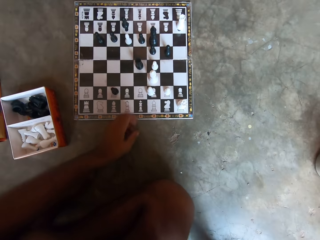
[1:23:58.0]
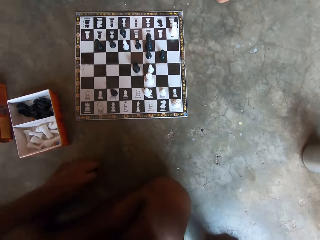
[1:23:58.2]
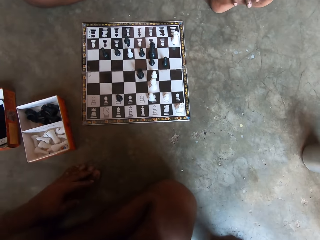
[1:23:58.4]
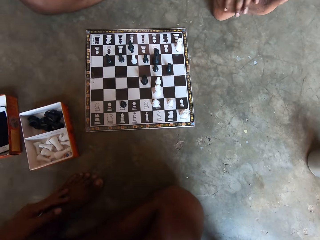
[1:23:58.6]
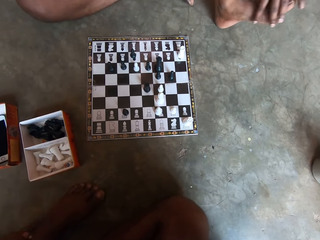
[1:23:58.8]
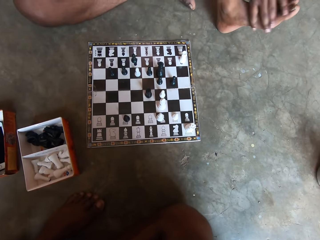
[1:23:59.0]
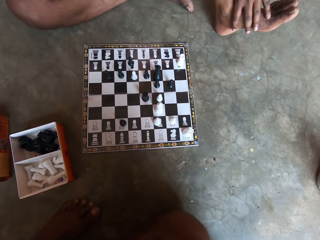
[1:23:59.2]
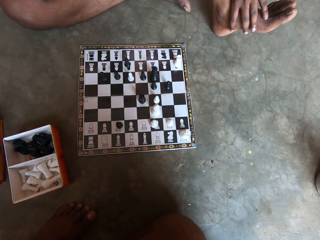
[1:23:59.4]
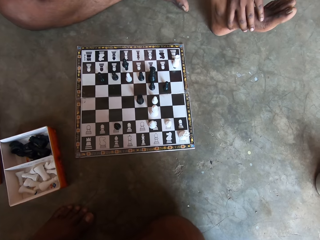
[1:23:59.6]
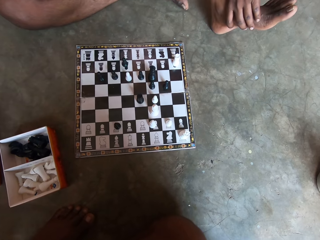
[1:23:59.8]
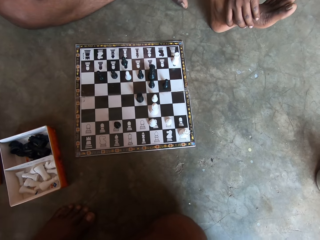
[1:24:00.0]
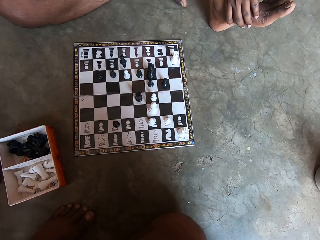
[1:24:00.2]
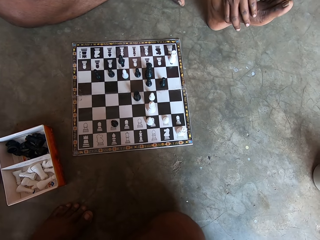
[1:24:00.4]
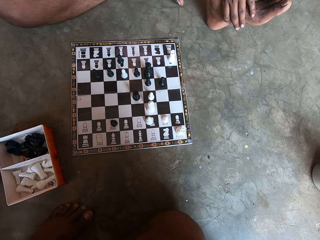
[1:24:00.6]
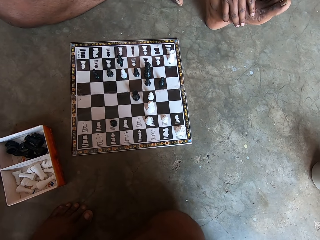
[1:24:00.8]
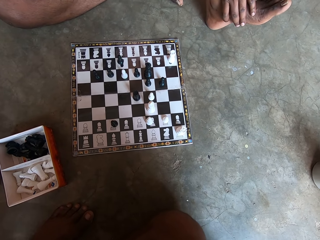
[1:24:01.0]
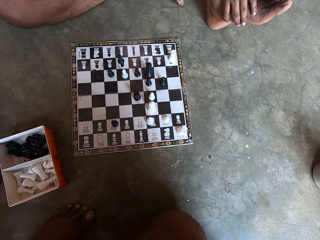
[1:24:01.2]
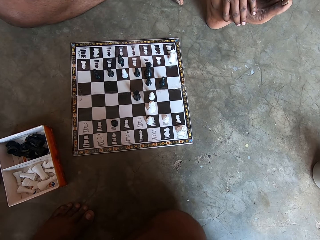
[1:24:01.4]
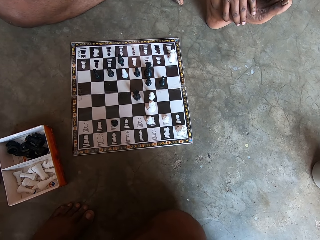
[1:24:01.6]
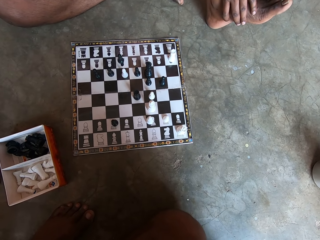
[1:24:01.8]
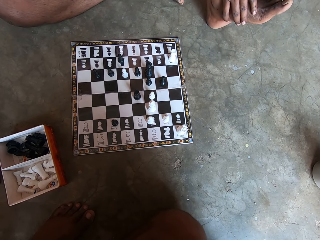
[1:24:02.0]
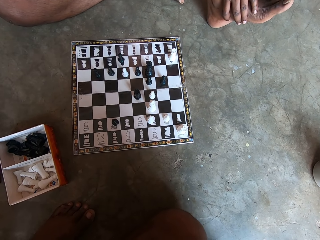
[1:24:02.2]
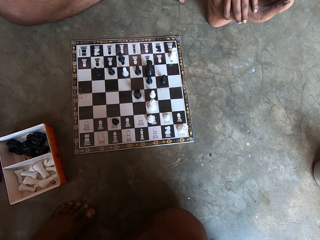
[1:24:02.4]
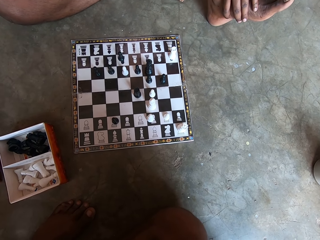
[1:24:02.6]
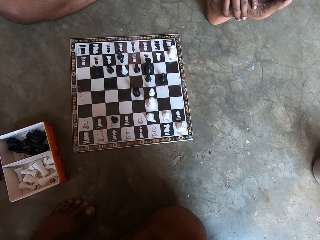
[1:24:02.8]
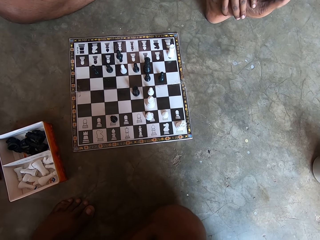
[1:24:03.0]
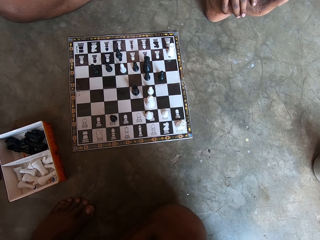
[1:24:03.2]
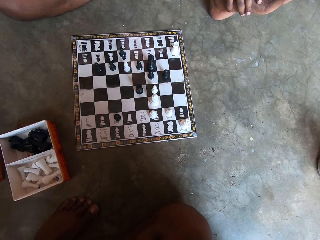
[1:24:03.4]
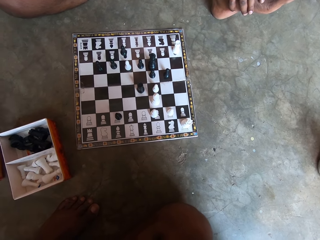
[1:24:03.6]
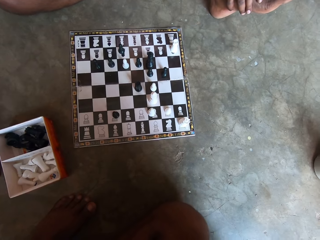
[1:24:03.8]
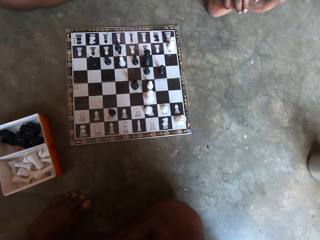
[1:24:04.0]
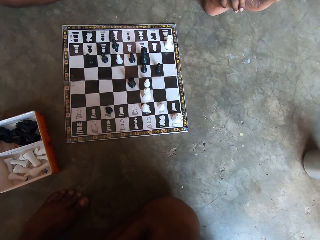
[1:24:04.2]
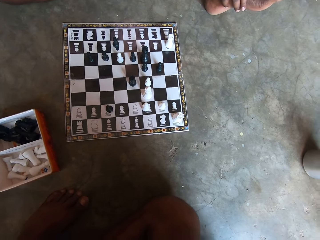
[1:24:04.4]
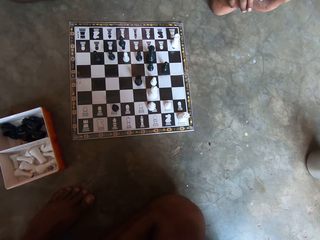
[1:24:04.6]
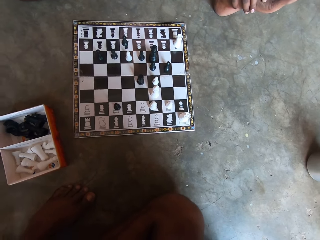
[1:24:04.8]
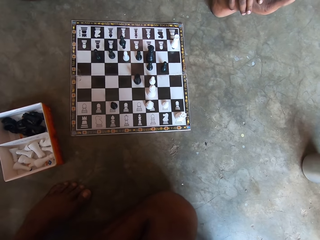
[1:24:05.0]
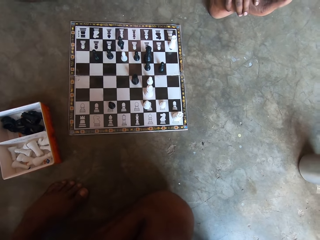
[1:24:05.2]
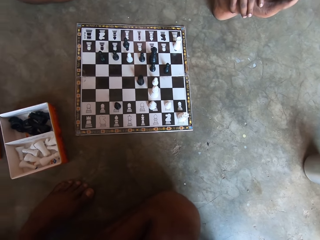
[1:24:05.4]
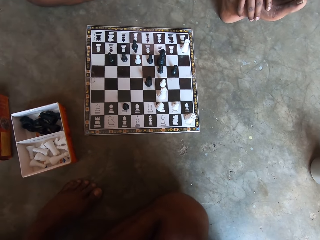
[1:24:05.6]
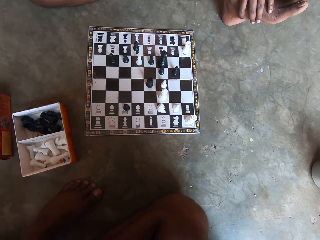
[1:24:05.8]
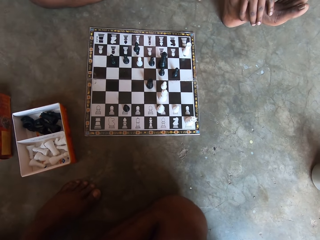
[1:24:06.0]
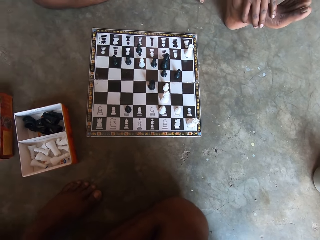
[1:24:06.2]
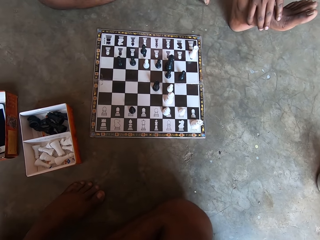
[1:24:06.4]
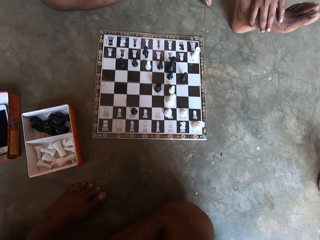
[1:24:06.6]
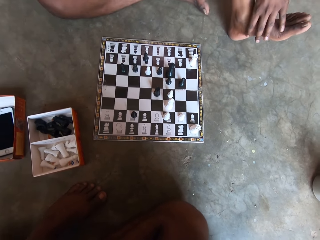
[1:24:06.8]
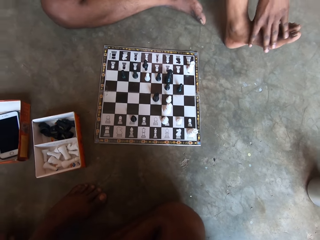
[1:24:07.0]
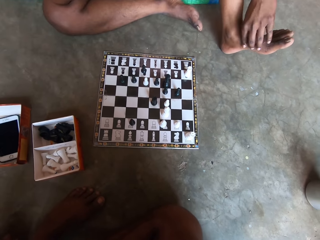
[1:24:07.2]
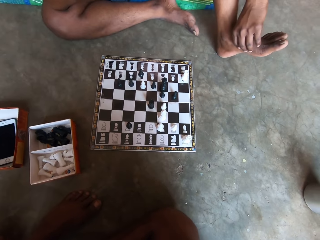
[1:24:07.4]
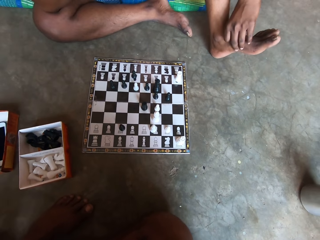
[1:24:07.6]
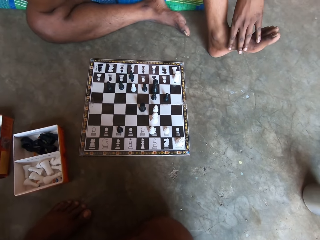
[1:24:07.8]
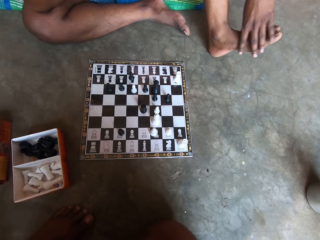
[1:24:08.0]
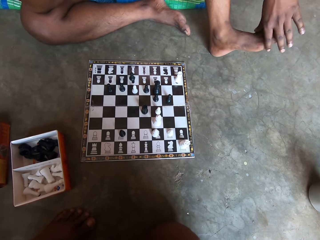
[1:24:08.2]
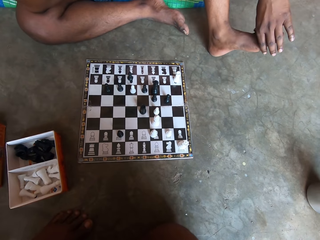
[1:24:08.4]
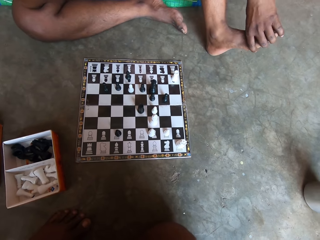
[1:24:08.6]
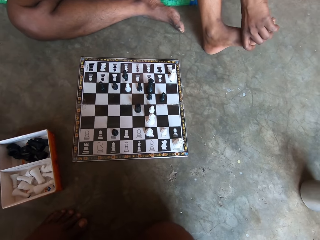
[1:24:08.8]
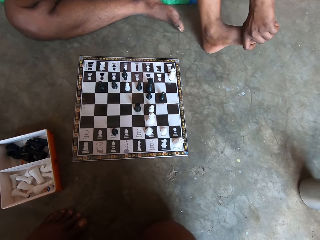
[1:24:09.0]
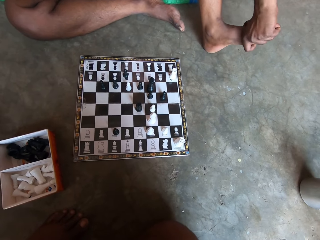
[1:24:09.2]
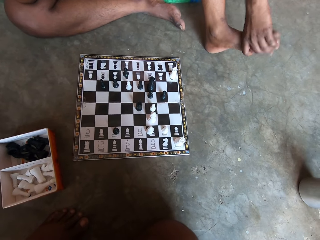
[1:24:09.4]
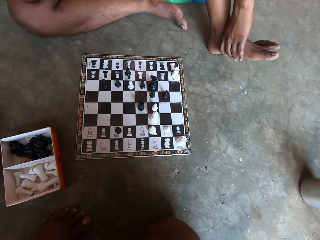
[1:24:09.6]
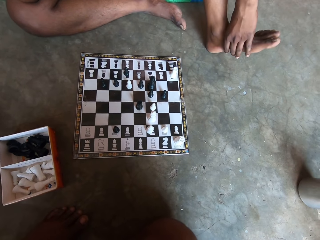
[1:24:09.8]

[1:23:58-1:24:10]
The camera wearer places a chess piece on the chess board. A man touches the feet.

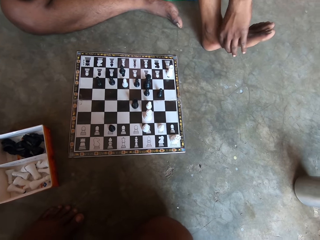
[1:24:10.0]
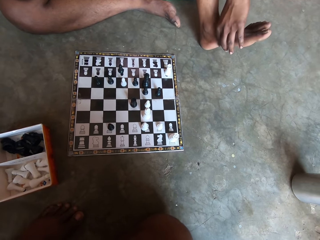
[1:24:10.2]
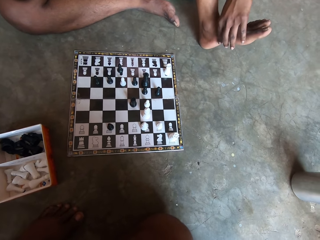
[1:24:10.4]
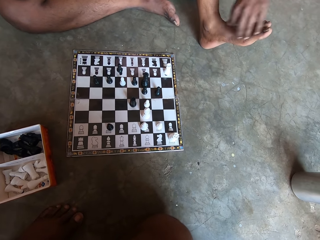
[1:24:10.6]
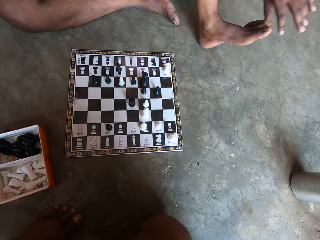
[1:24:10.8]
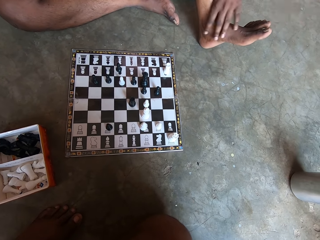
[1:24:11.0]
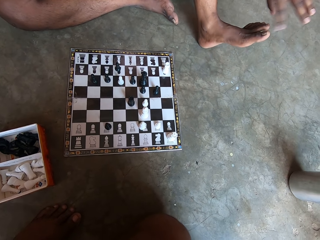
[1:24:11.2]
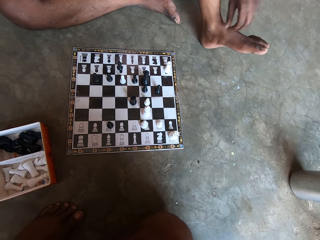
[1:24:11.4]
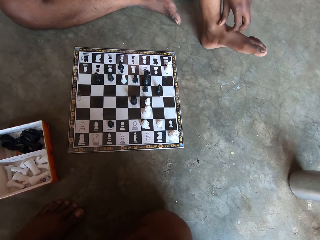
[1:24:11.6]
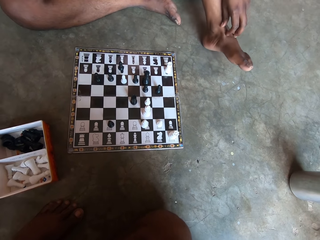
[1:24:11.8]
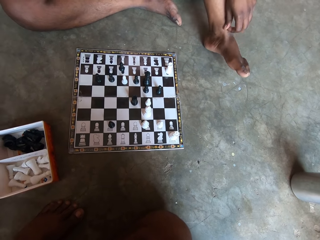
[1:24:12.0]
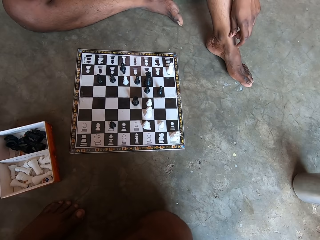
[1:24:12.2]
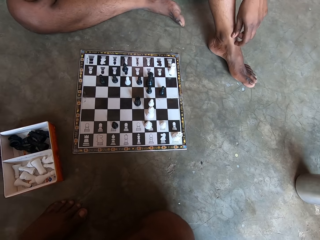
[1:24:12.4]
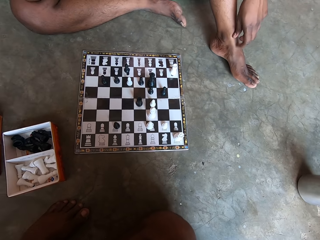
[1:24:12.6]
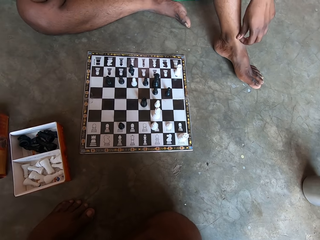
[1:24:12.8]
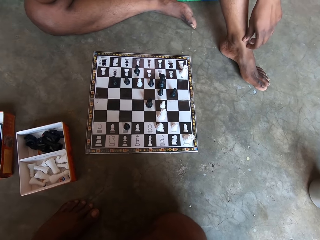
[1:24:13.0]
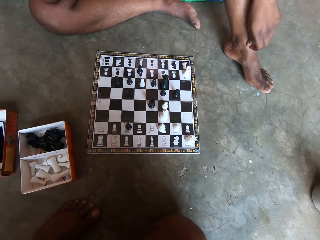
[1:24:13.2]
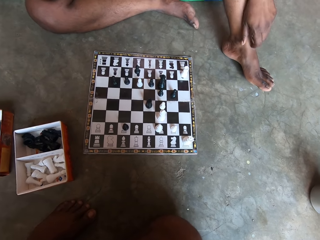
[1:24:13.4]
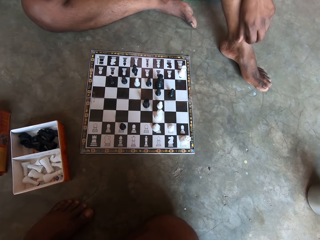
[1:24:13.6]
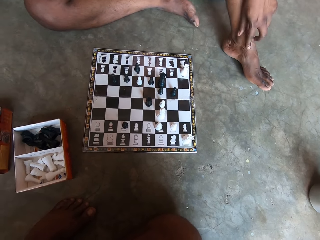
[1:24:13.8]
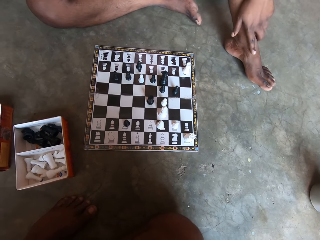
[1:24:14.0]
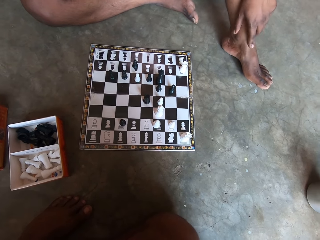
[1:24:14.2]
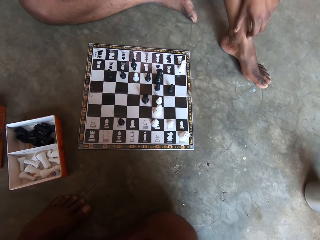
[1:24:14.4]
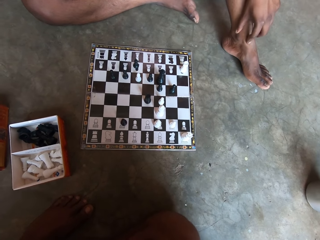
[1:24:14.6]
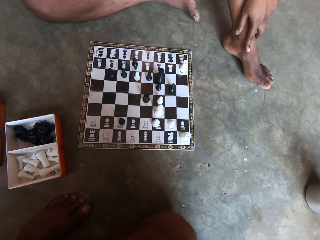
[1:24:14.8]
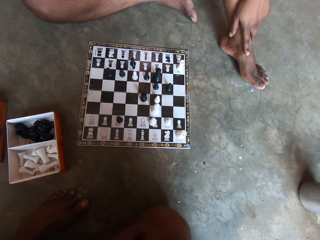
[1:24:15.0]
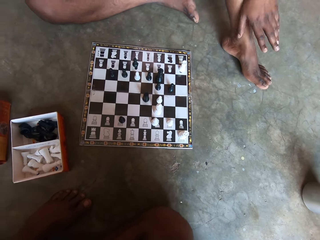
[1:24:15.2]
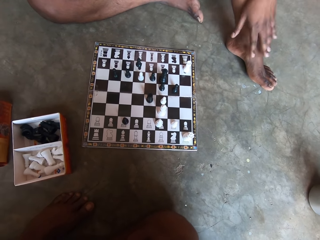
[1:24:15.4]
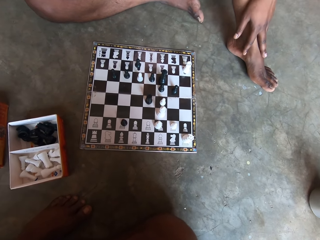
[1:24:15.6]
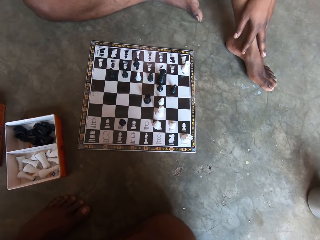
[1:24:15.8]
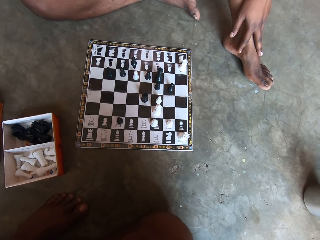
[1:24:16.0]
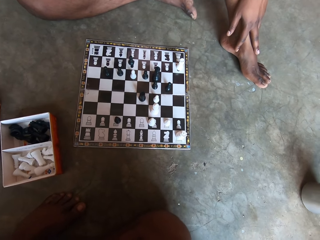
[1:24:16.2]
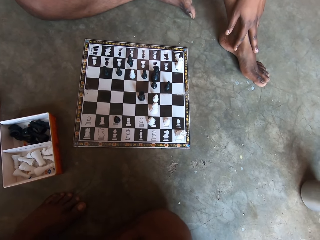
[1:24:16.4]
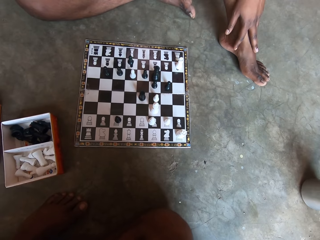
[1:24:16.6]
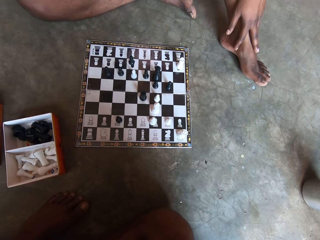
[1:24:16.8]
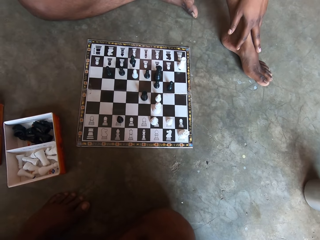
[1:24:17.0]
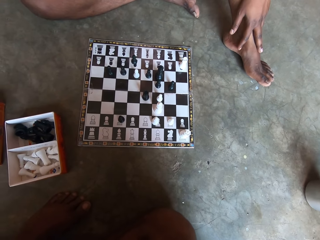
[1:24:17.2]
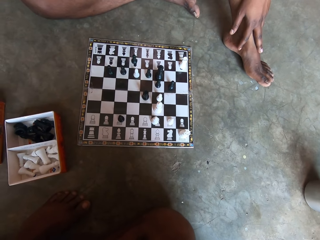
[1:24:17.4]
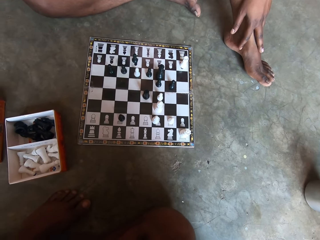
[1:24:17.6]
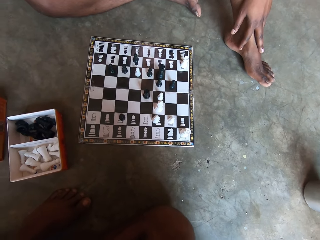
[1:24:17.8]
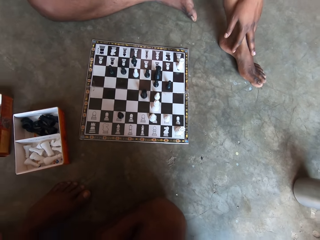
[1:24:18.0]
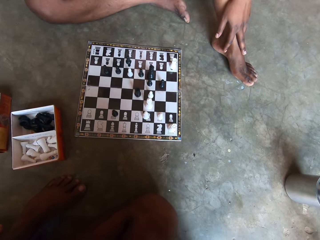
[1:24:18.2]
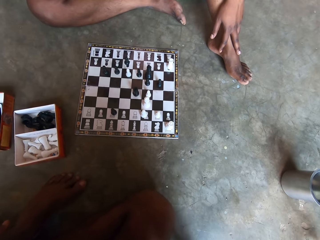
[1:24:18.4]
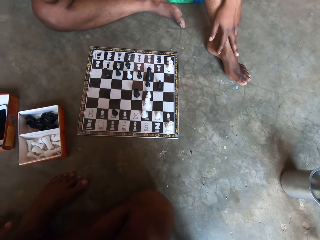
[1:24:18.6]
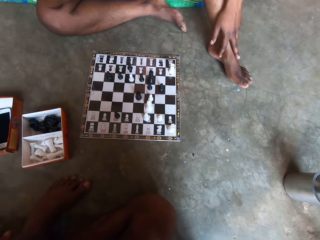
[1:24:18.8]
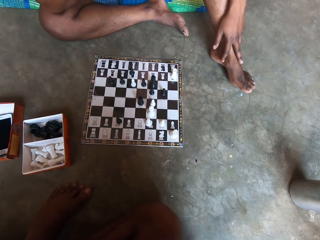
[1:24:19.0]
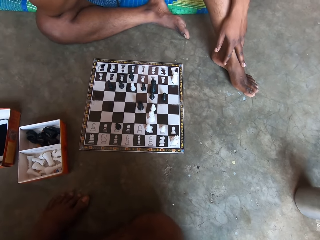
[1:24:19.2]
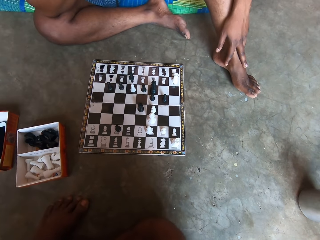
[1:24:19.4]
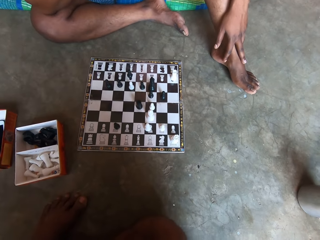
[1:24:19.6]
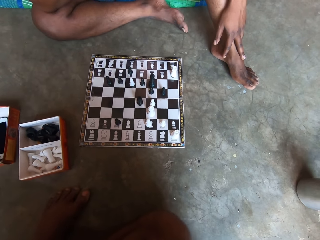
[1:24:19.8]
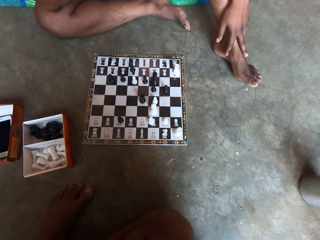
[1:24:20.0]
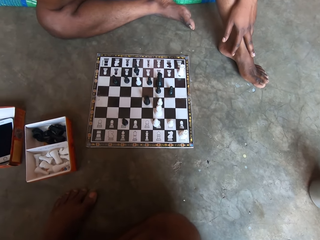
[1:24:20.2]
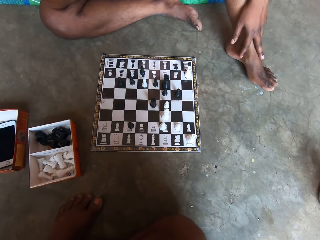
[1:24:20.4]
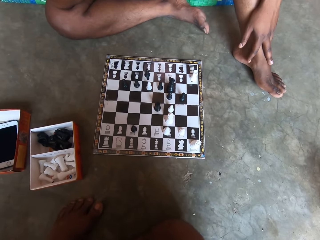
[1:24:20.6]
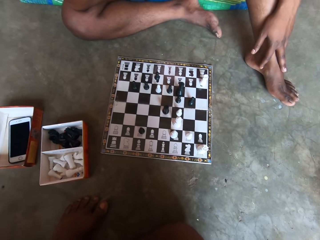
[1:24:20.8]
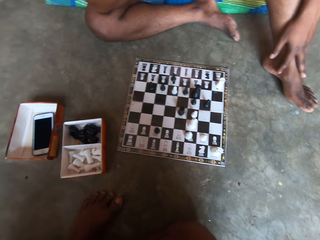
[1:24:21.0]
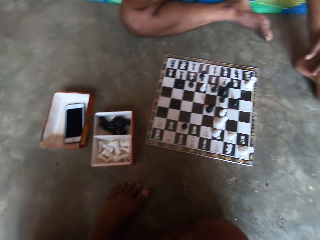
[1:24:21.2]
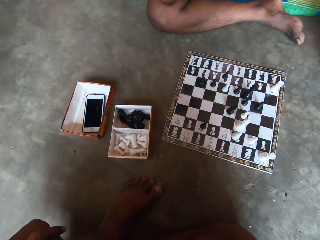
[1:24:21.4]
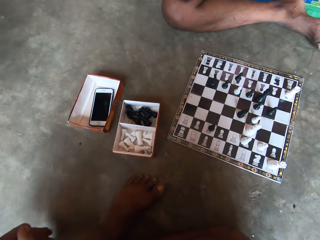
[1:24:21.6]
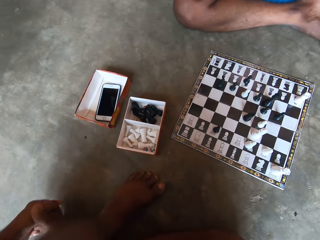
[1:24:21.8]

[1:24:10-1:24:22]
A man scratches the feet. The man stops scratching the feet.
